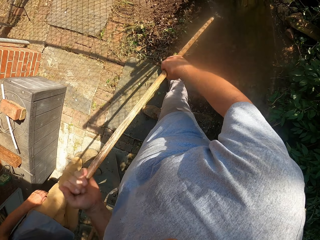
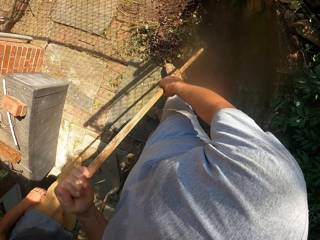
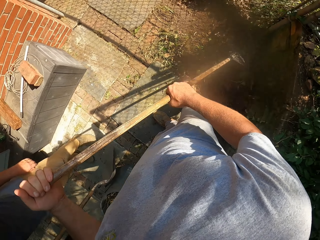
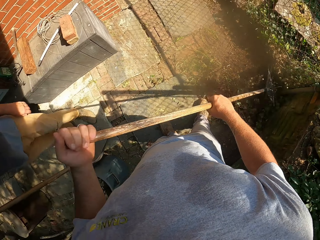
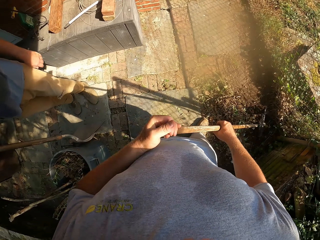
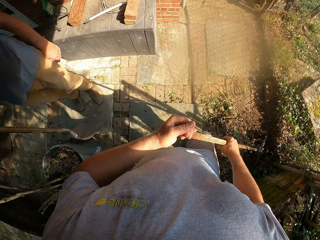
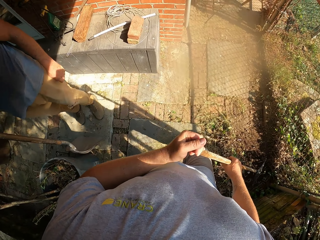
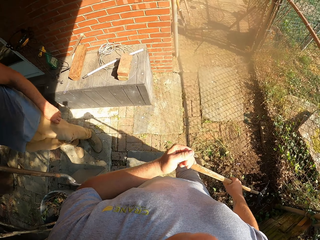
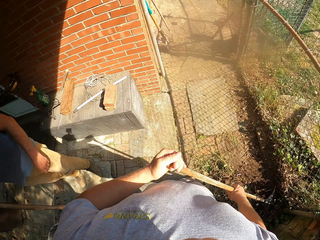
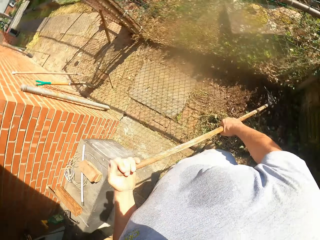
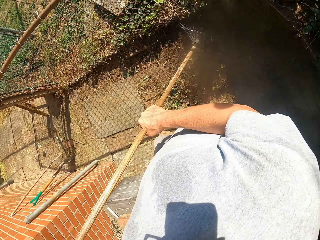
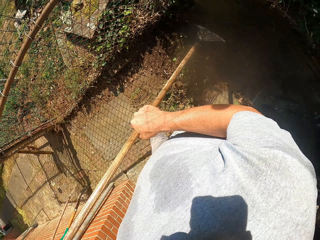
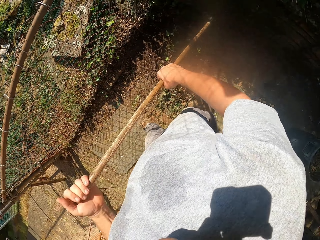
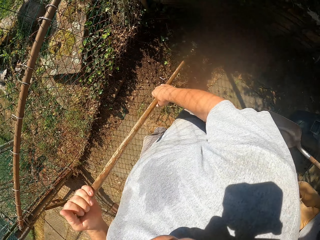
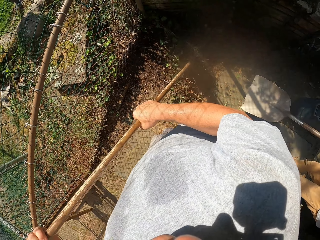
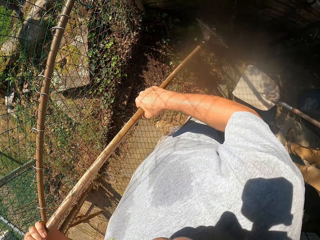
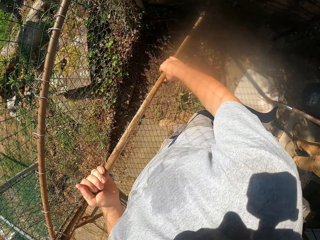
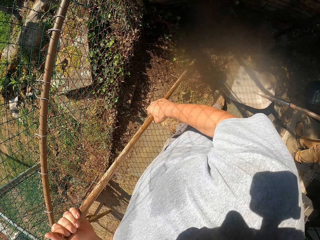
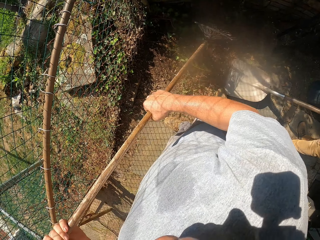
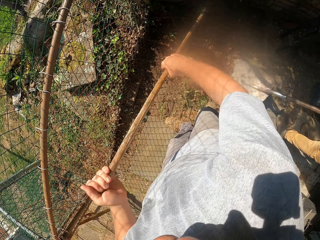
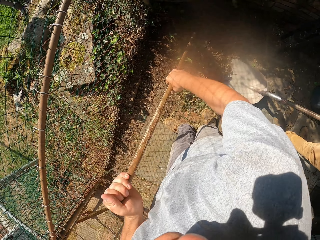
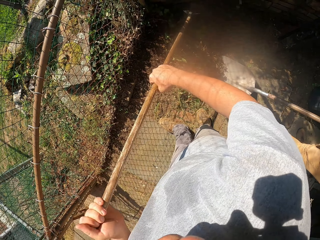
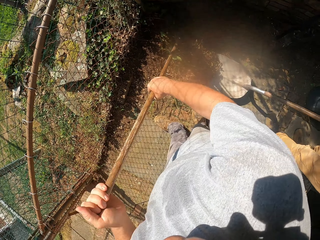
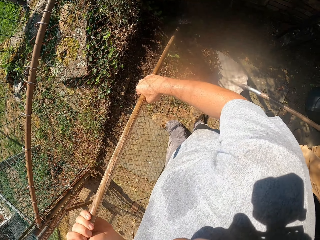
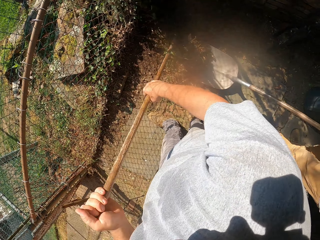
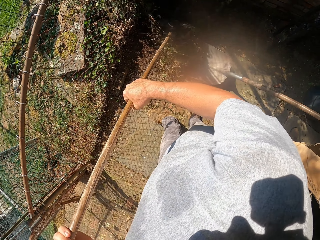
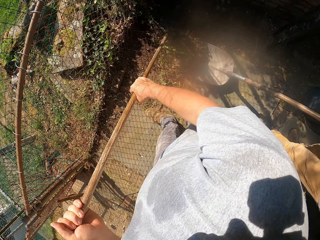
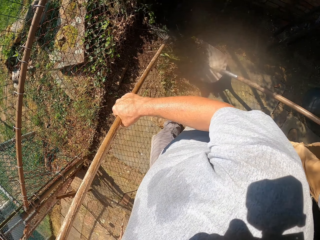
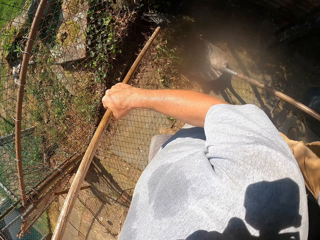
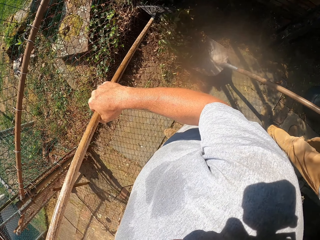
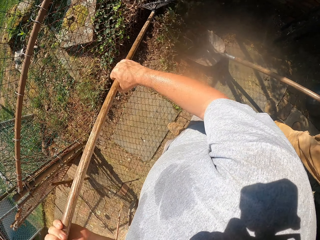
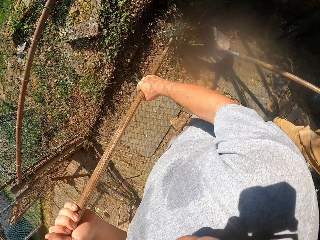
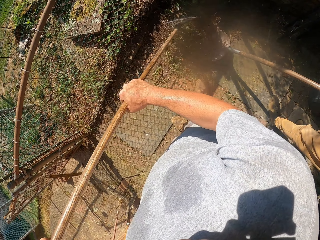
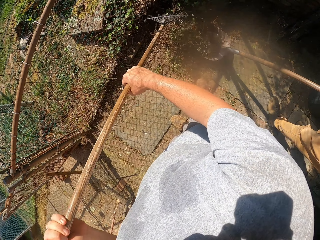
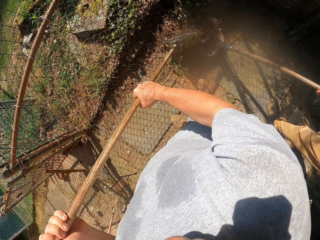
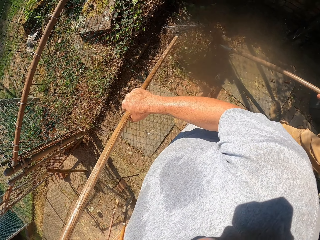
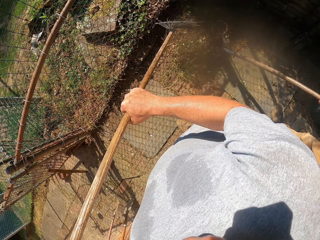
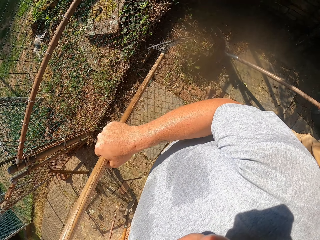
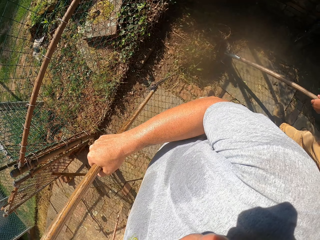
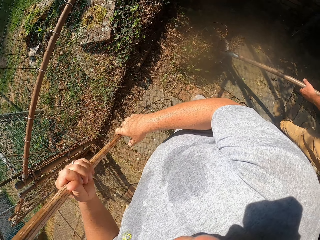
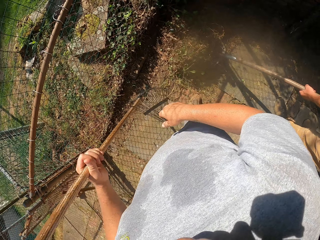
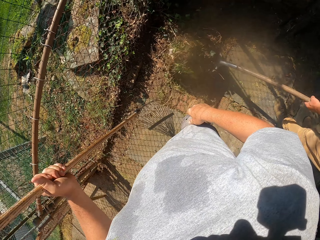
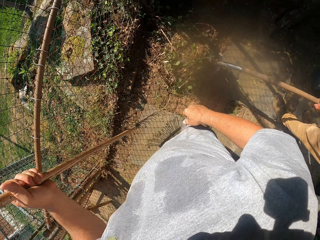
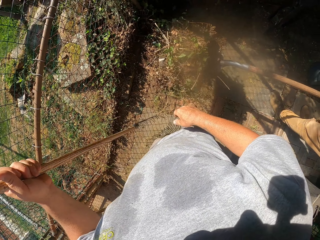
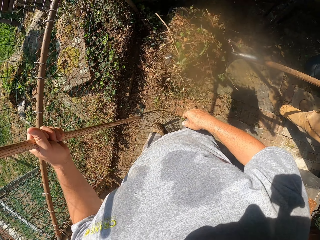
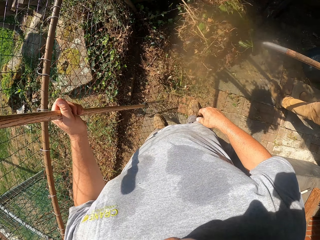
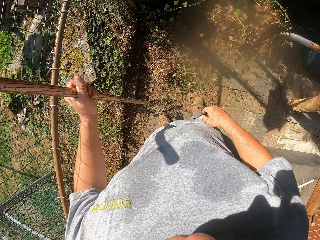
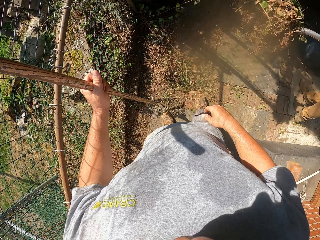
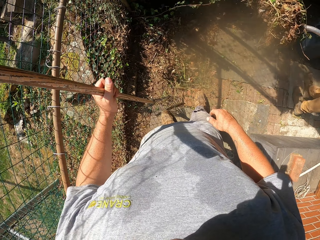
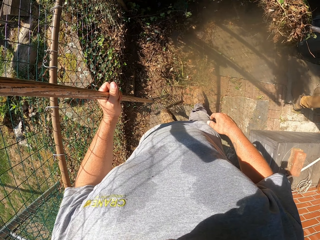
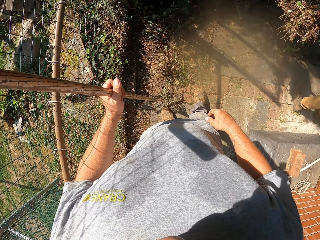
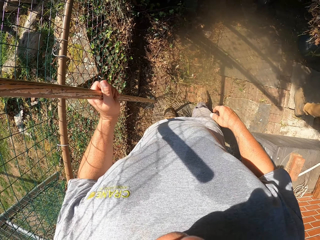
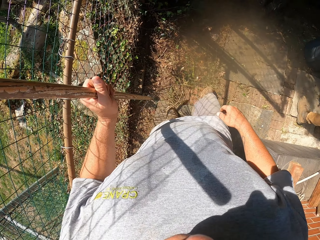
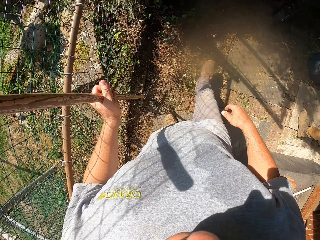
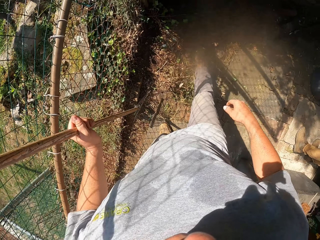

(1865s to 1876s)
The camera wearer looks around and sweeps with a rake. A person collects the dirt. The camera wearer scoops grass in a spade. They look around. The person walks around.

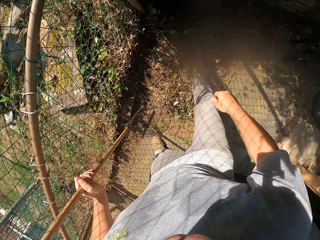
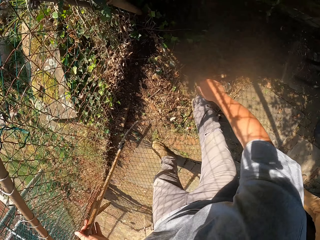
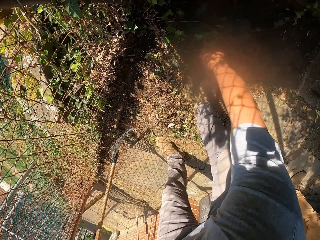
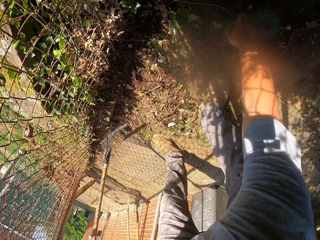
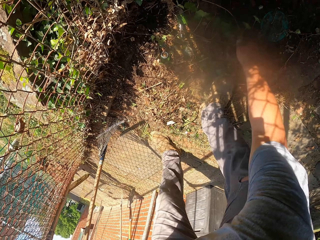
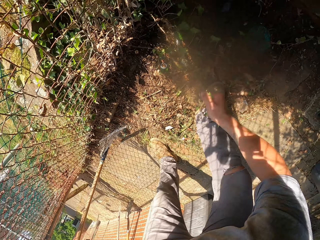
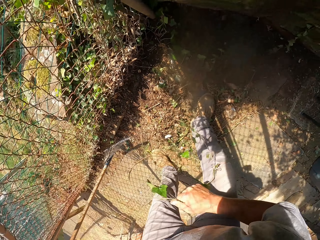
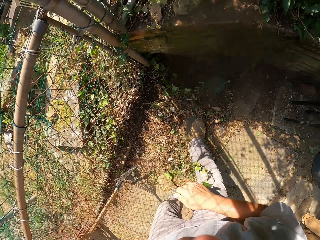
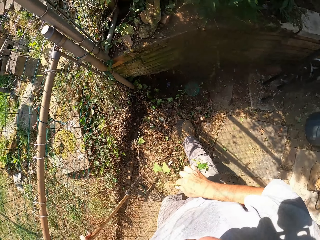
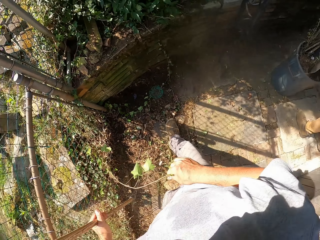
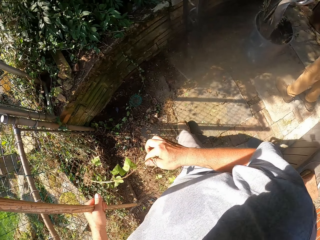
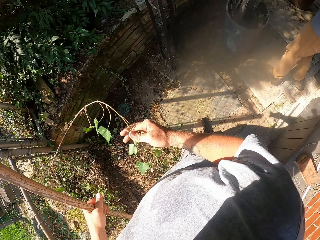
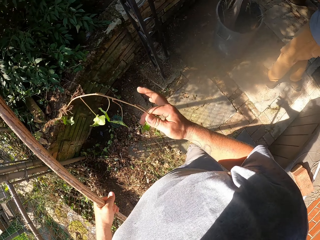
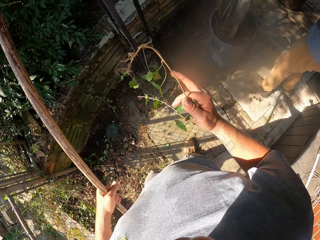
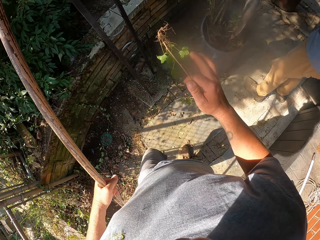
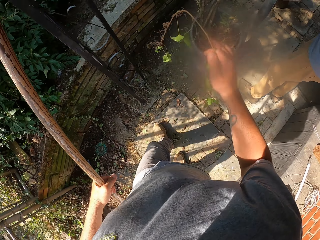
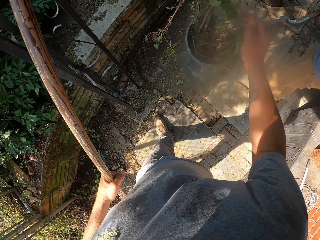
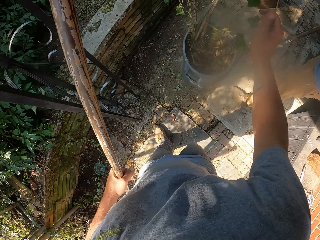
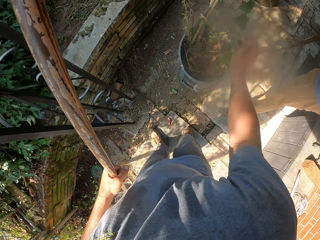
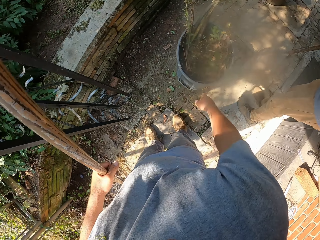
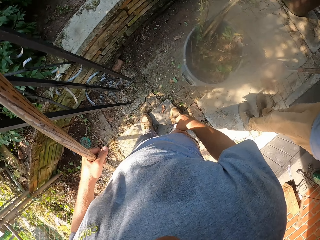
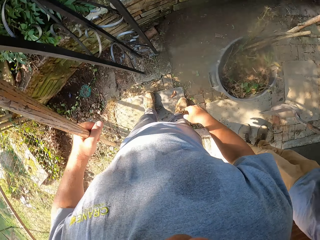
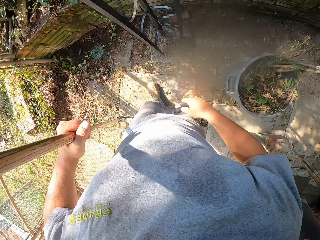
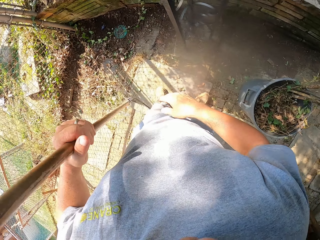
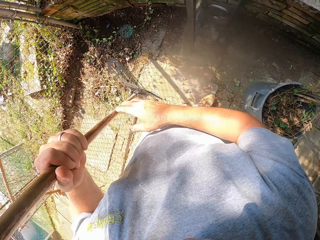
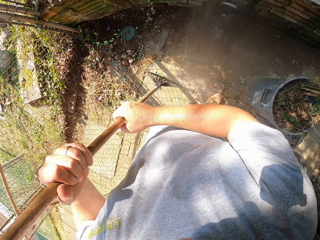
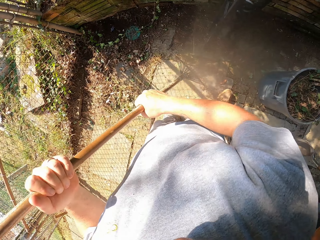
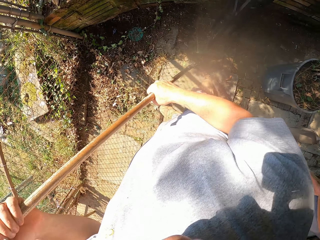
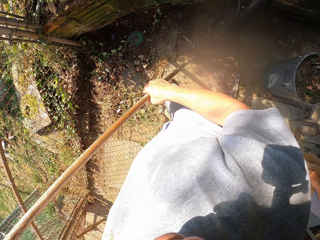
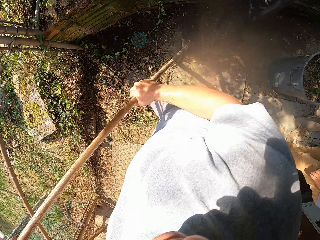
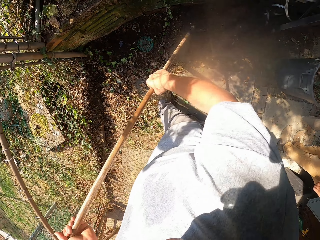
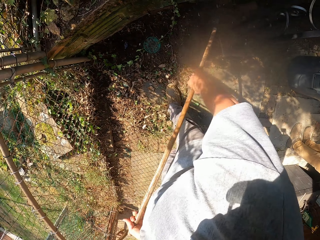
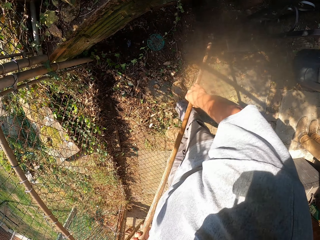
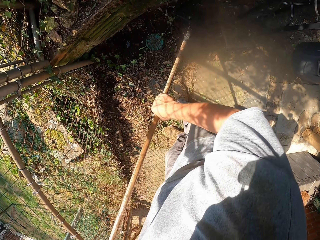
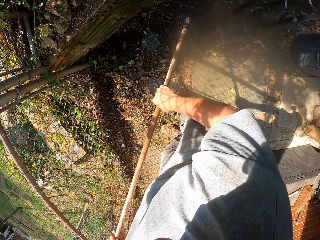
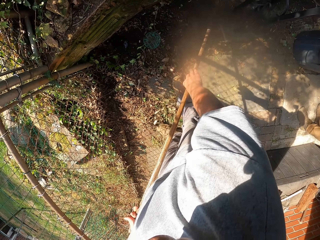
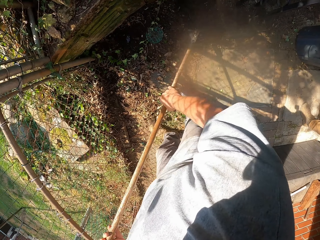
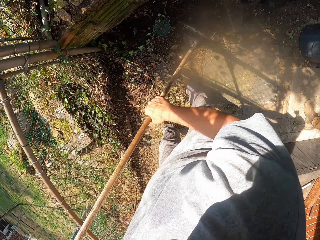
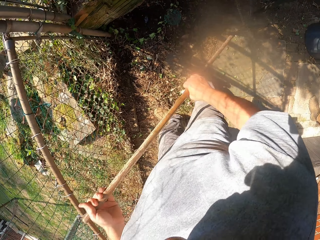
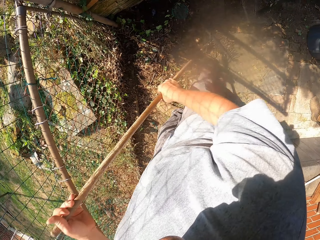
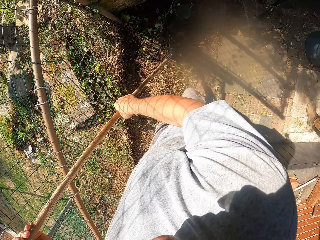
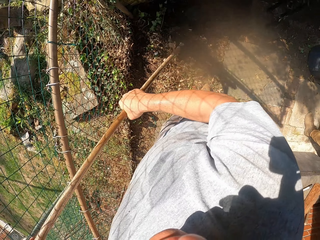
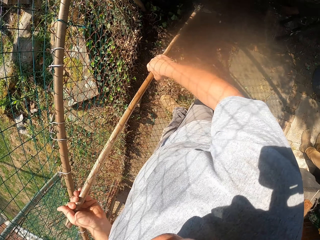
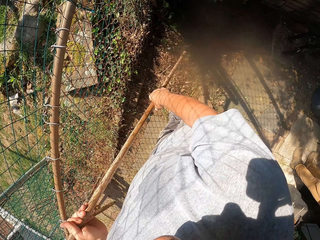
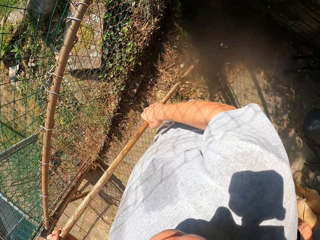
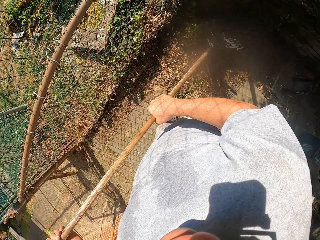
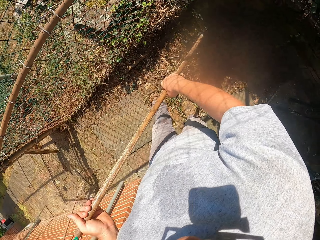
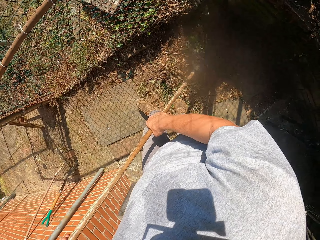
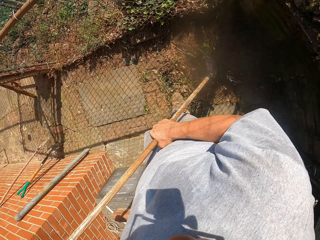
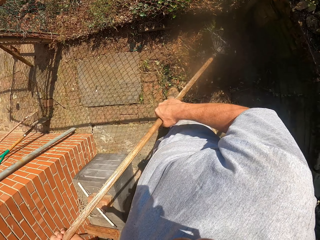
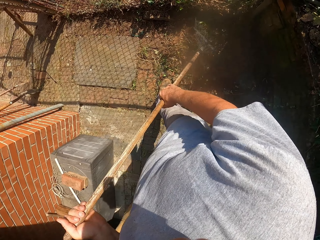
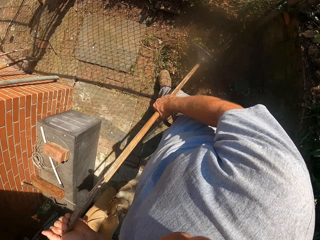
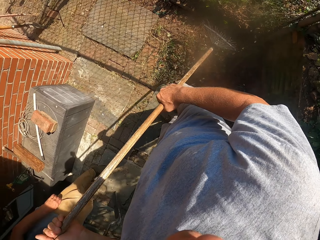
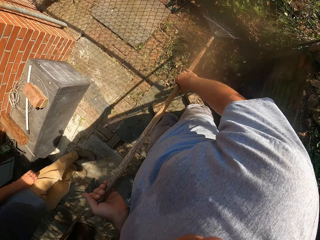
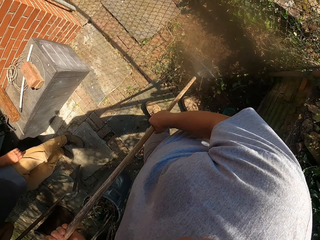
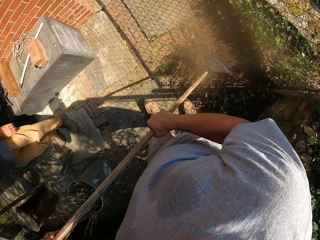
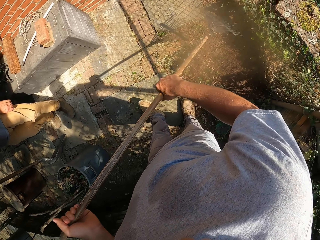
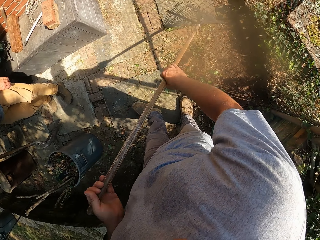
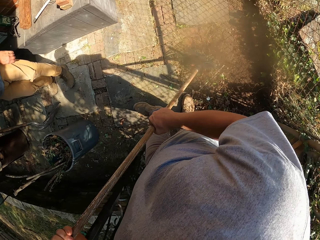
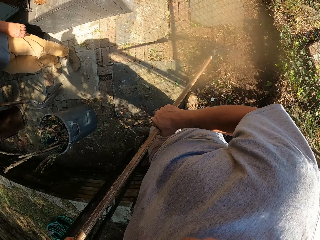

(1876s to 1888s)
The camera wearer pulls off some weed. A person pours dried grass into the trash bin. The camera wearer walks around. They drop the weed into the trash bin. The person looks around. The camera wearer sweeps with a rake on a pathway.
